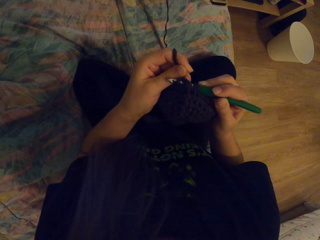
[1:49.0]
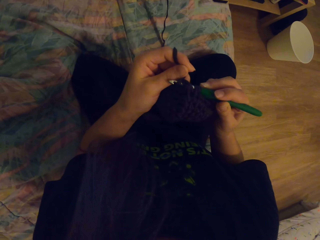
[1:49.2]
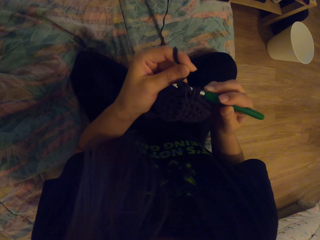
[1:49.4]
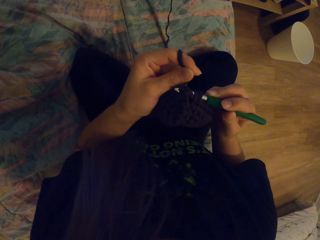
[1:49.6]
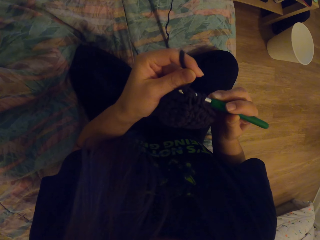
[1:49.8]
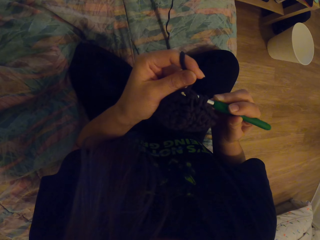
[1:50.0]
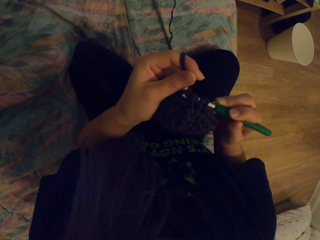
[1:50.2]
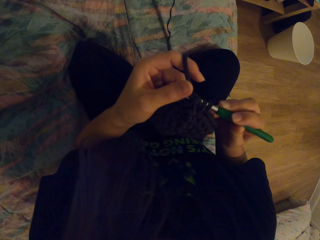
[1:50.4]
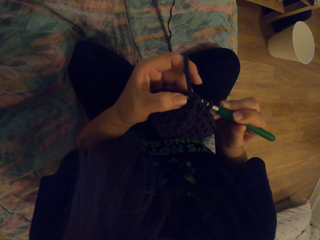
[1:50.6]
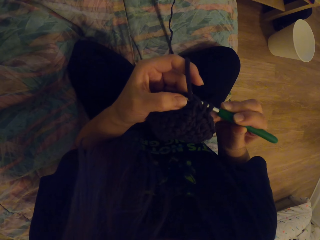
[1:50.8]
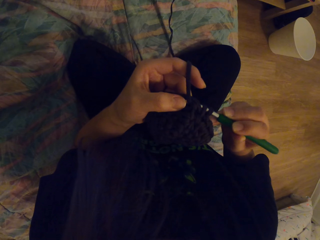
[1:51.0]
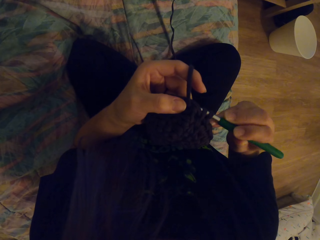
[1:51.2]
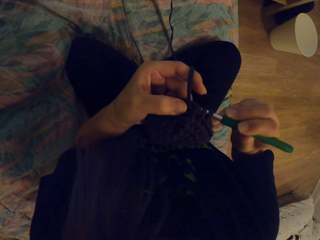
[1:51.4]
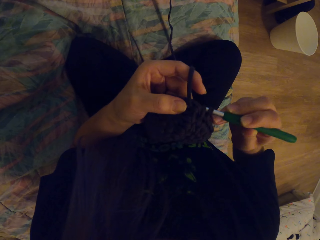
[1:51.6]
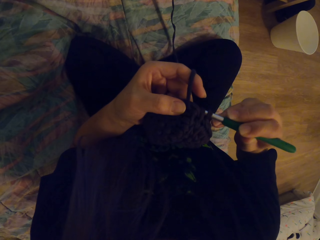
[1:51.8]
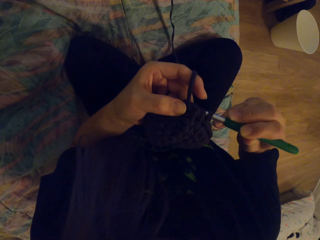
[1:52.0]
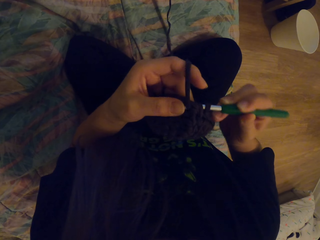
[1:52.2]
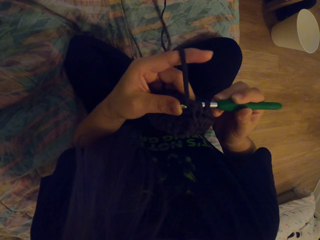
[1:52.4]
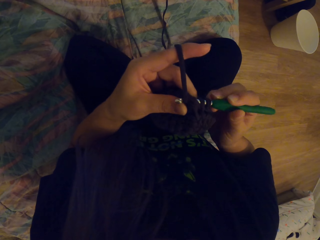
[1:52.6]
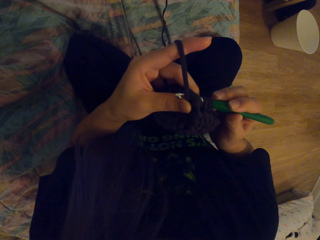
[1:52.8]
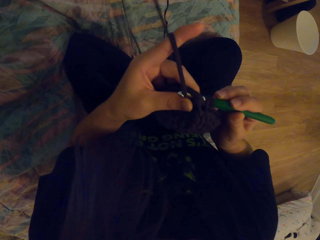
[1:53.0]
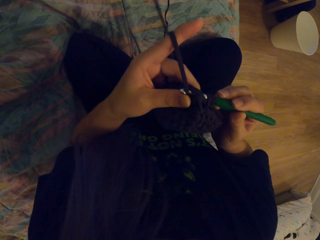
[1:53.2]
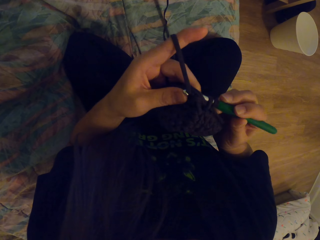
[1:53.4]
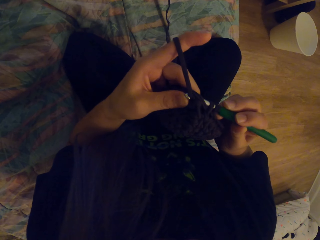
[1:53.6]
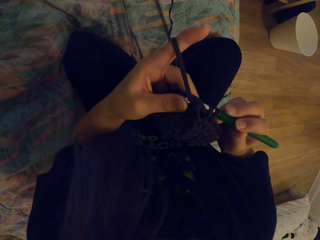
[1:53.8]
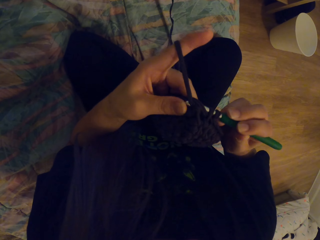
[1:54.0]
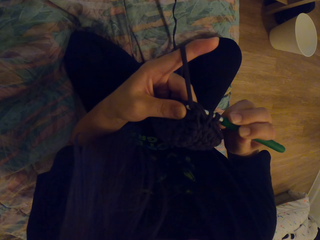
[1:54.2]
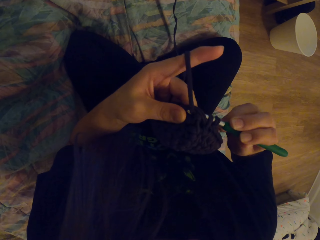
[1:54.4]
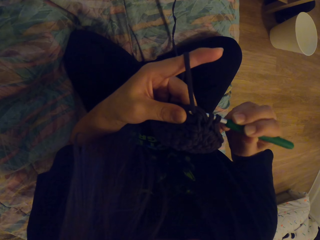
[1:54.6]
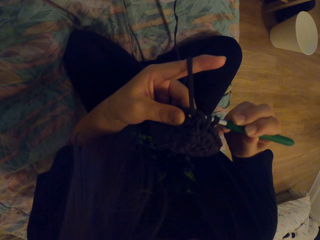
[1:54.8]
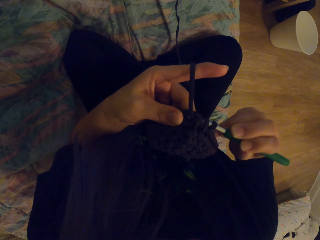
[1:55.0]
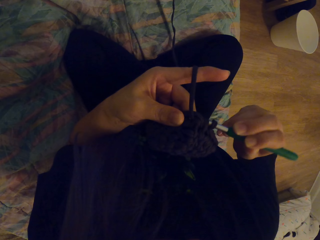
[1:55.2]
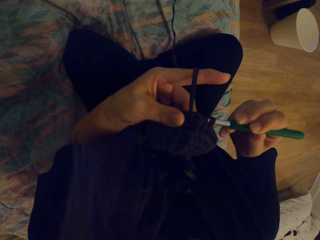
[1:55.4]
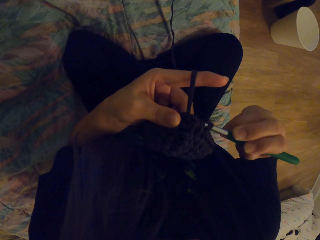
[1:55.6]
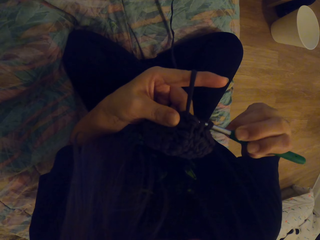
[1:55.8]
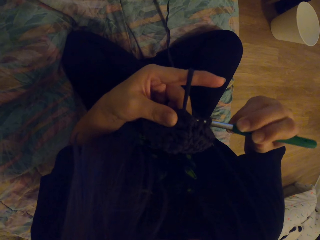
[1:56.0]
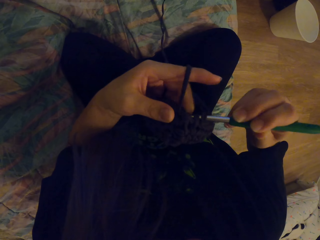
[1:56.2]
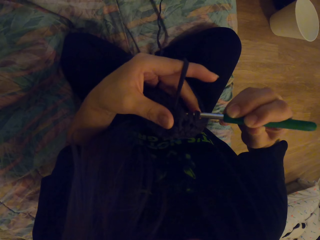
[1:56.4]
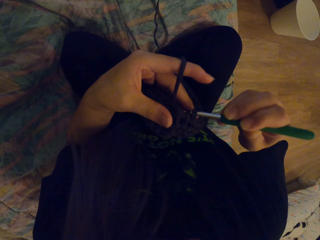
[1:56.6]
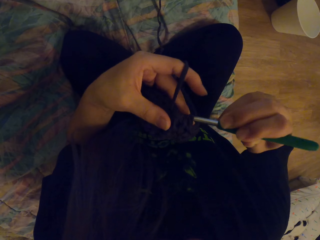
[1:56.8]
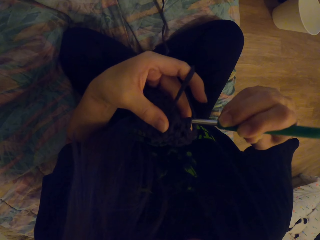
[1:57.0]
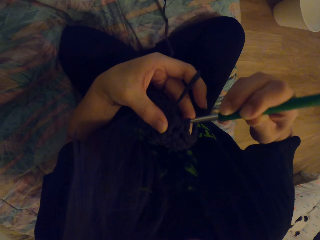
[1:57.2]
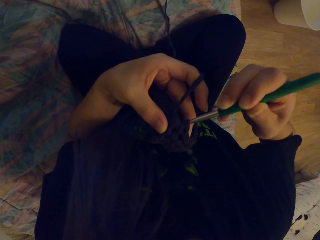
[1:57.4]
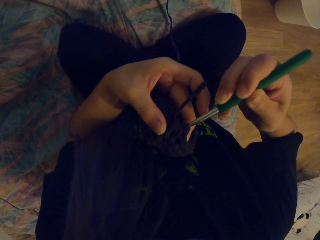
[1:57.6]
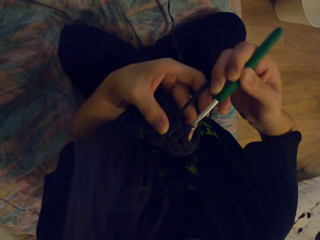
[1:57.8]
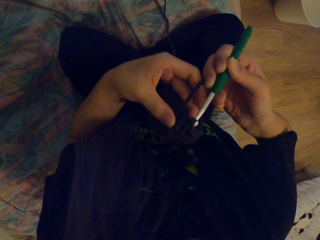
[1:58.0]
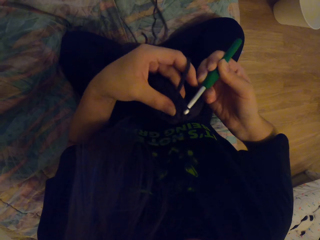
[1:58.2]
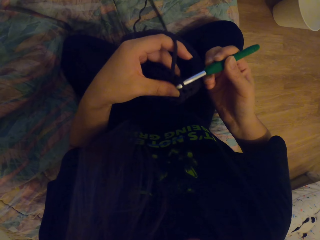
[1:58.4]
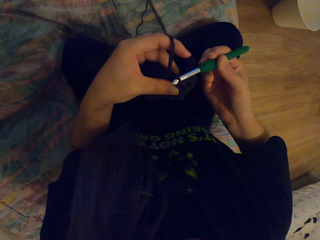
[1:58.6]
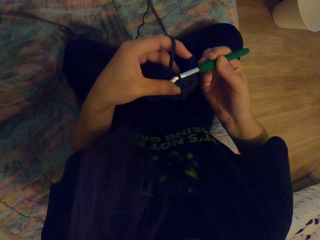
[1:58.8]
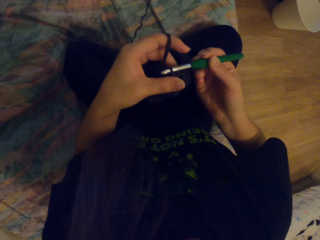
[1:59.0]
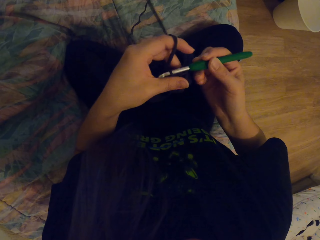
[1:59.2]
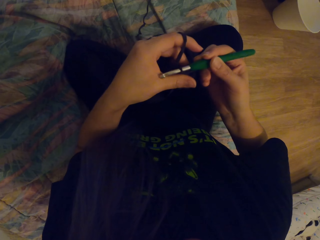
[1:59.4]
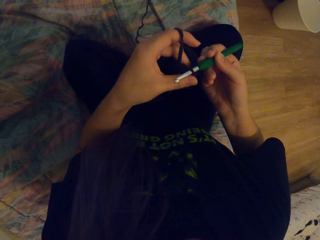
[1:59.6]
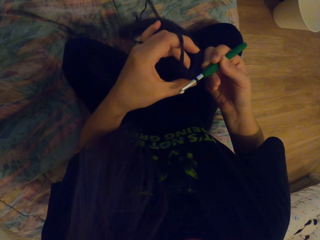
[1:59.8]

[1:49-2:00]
The camera wearer crochets.

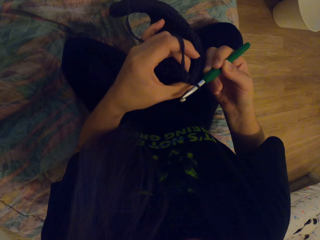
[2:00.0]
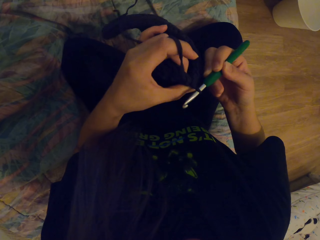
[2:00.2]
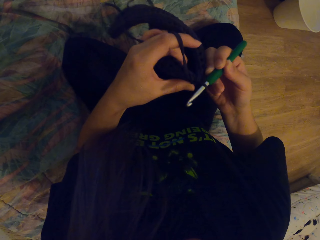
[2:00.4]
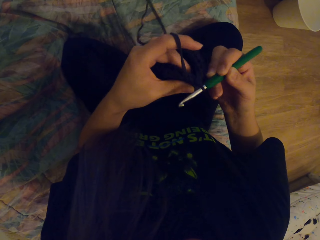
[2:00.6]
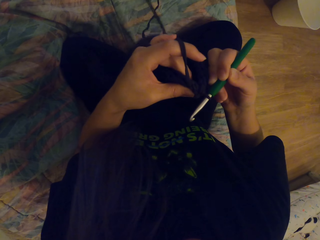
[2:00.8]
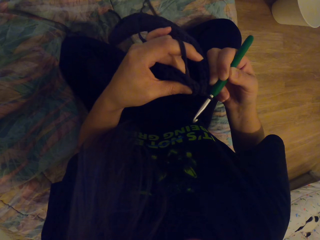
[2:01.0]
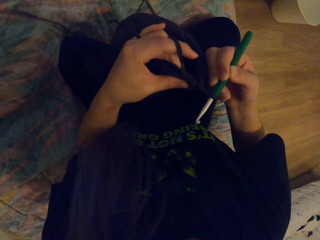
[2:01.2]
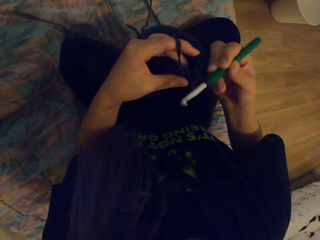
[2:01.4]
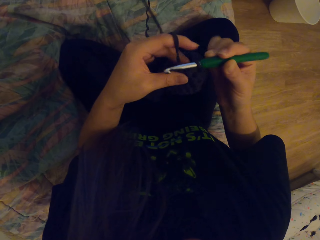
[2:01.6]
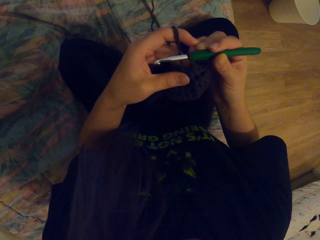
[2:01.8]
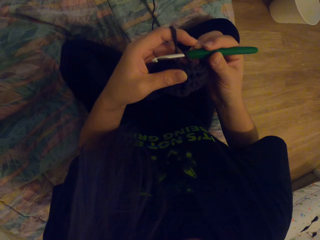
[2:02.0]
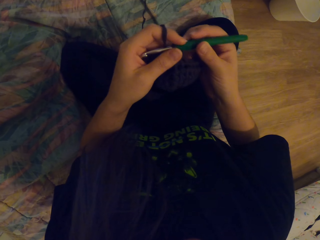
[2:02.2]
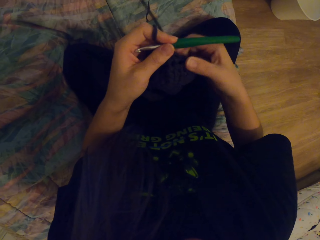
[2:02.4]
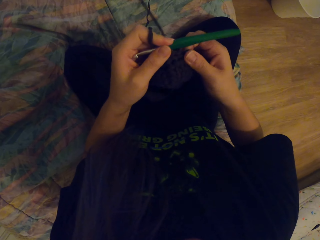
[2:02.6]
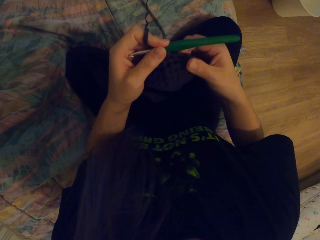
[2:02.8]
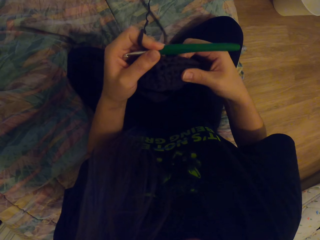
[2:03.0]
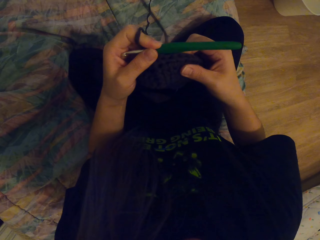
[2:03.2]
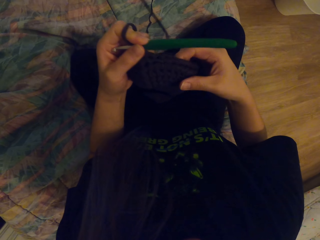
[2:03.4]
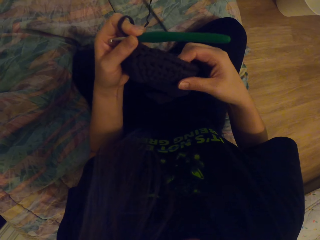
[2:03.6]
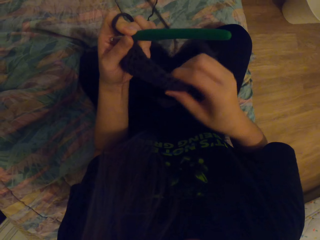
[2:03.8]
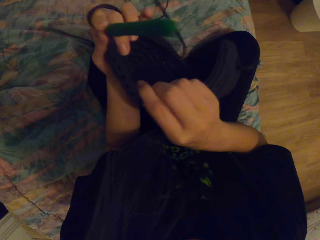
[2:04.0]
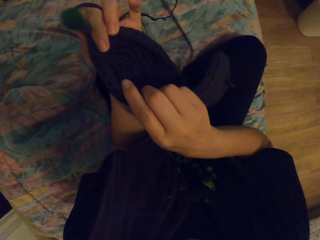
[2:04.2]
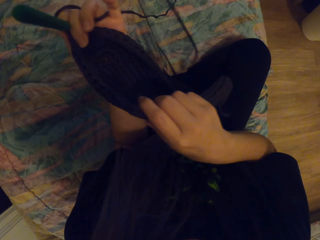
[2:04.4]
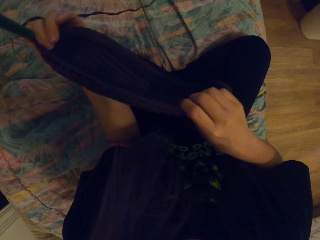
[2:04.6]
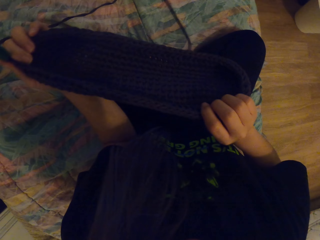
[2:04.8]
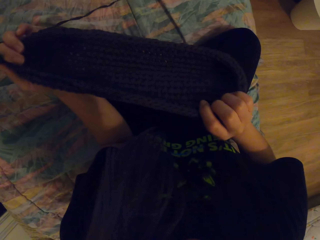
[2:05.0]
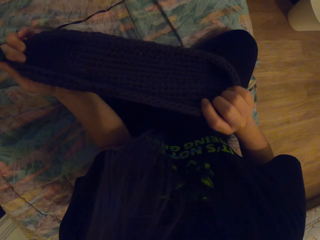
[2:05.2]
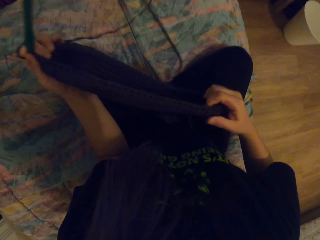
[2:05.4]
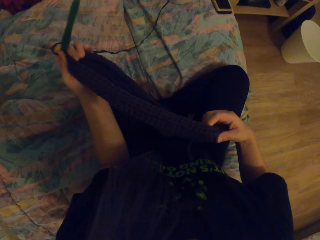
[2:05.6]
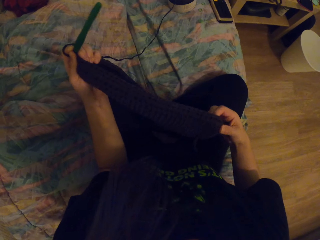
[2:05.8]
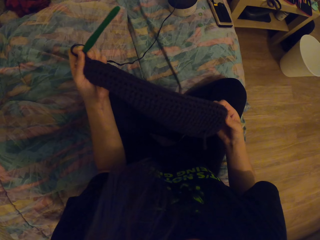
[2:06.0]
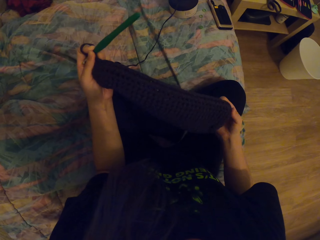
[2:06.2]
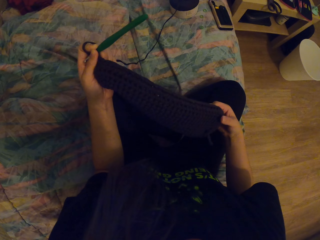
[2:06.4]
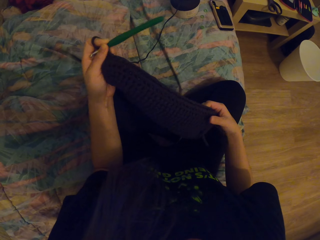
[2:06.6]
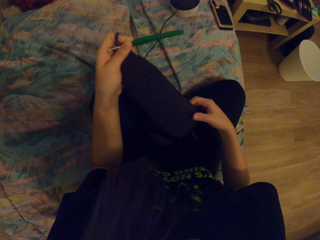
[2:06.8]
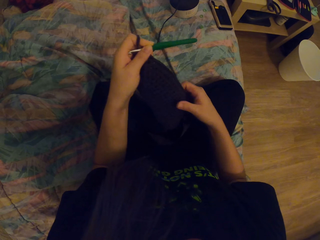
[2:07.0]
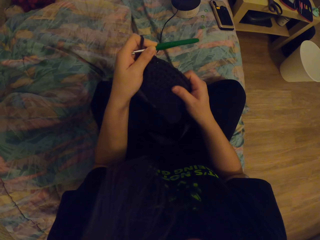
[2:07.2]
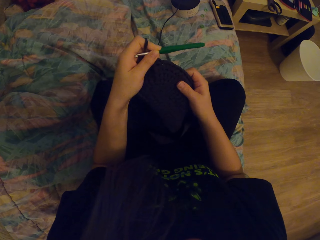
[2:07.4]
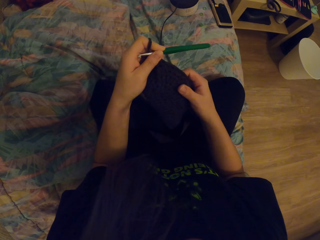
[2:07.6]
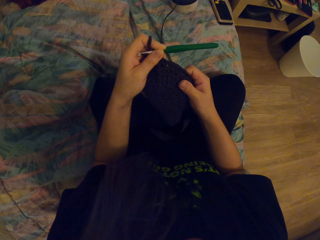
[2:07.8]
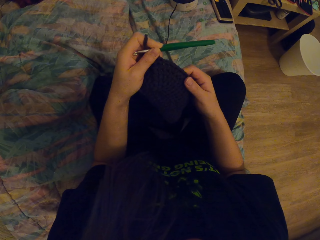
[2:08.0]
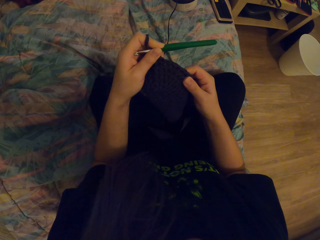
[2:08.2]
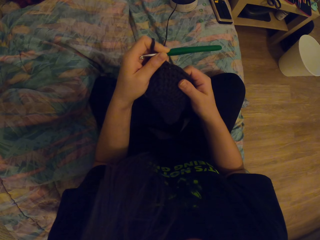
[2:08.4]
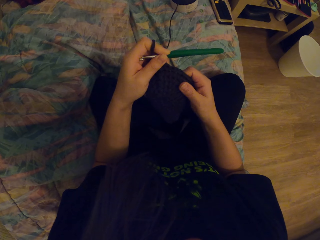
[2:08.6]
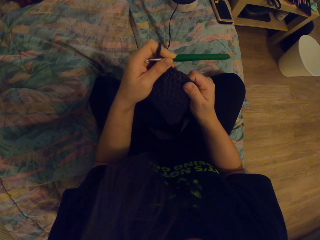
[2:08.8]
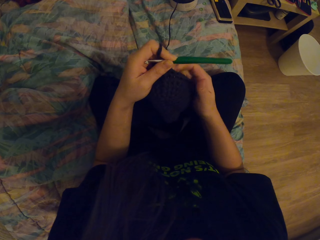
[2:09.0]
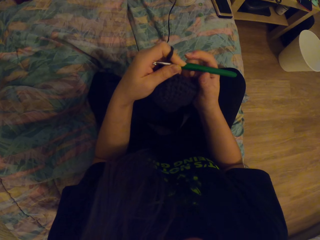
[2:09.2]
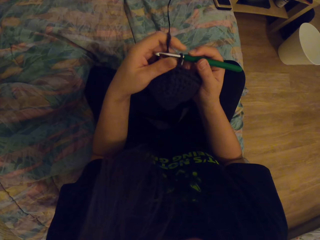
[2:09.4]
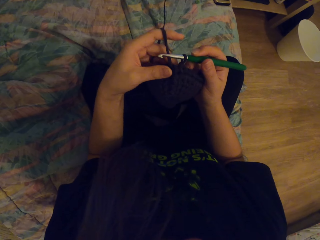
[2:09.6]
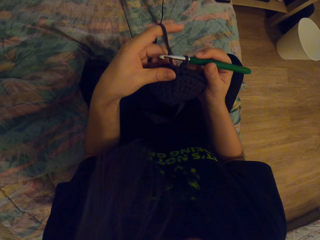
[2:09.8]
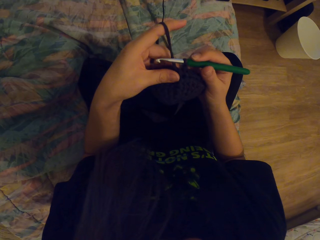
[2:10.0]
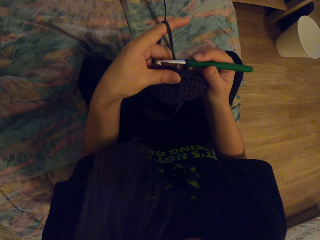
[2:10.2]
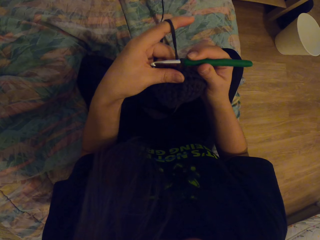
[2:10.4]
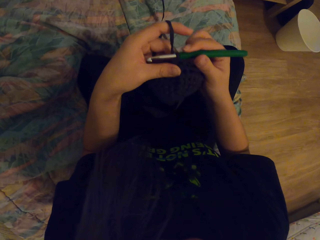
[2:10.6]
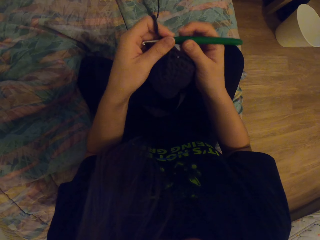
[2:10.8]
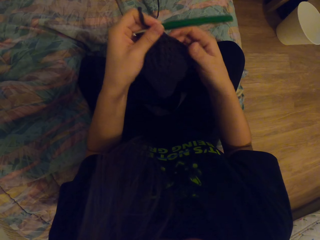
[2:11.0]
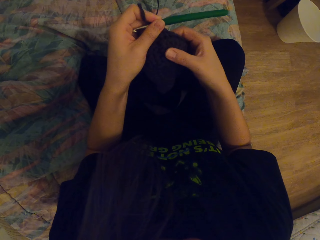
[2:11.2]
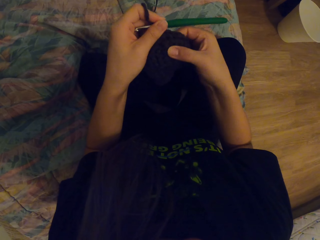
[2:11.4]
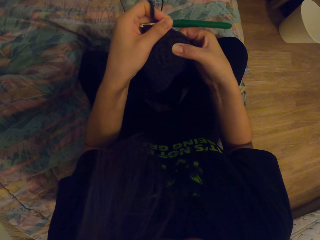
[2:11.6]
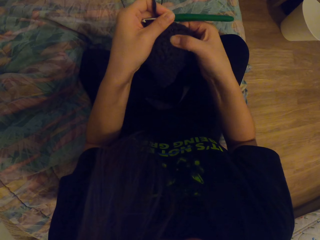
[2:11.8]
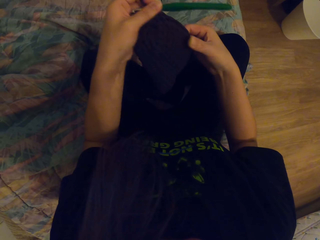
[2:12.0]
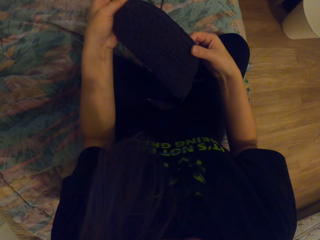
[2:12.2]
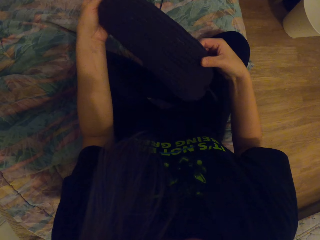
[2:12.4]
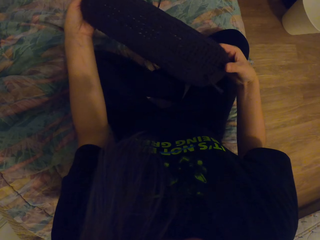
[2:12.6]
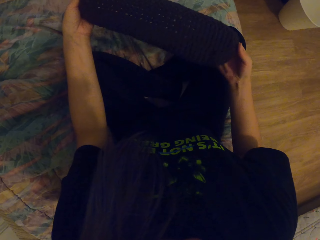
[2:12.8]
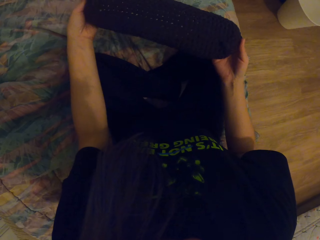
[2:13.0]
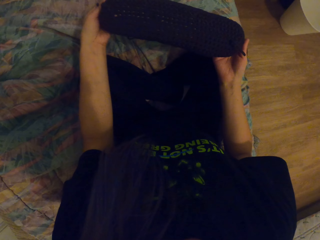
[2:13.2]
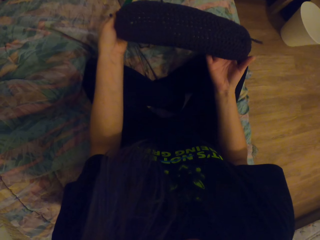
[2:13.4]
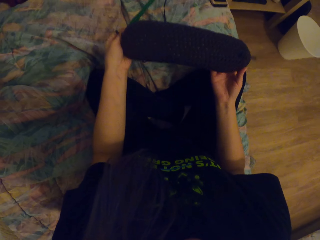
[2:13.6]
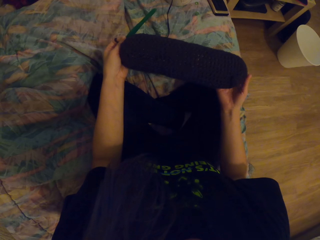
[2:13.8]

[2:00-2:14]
The camera wearer weaves the fabric with the crochet. They move the fabric with the hand. They touch the fabric with the hand. They straighten the fabric. They turn the fabric with the hand. They move the crochet with the hand. They turn the fabric with the hand.
